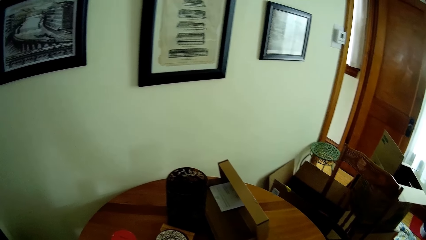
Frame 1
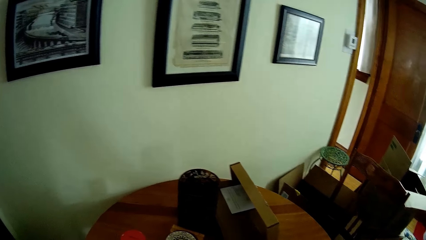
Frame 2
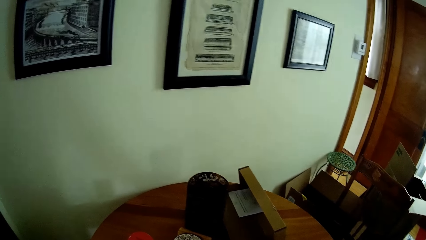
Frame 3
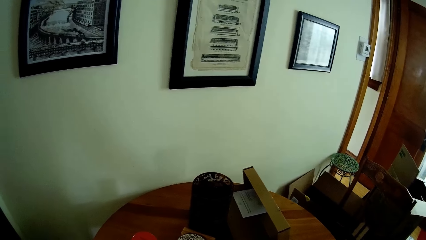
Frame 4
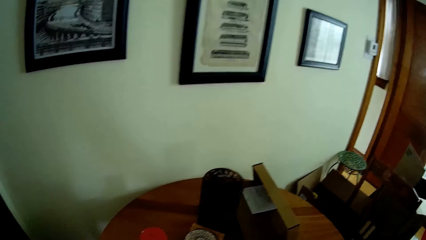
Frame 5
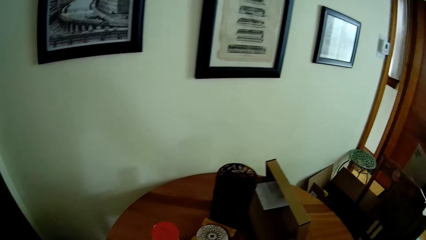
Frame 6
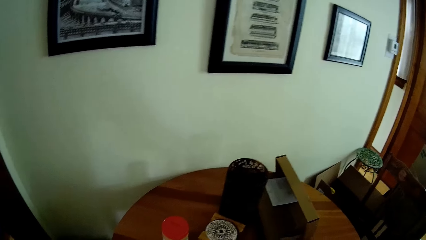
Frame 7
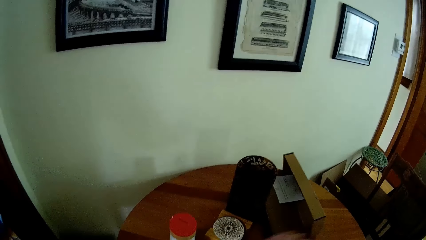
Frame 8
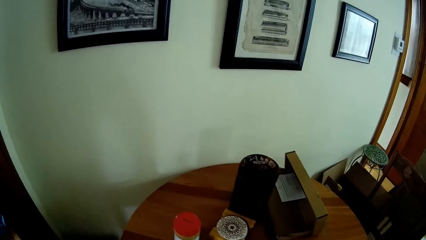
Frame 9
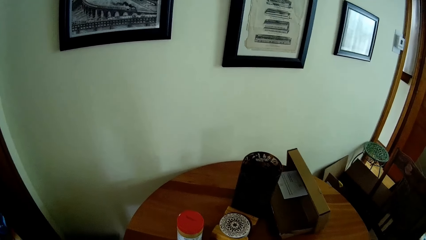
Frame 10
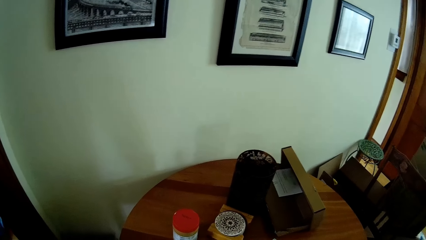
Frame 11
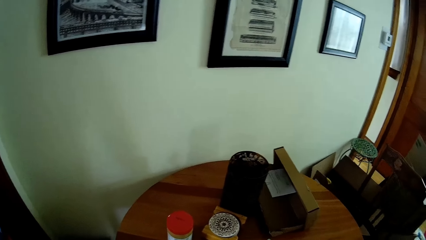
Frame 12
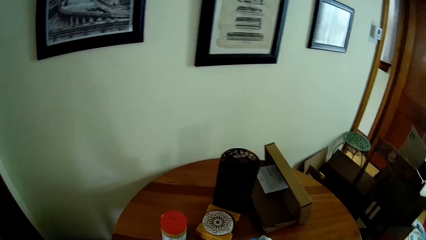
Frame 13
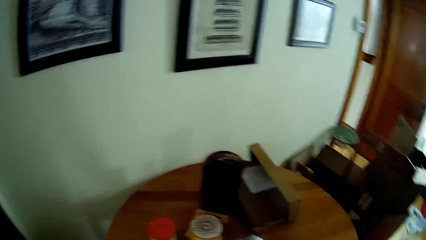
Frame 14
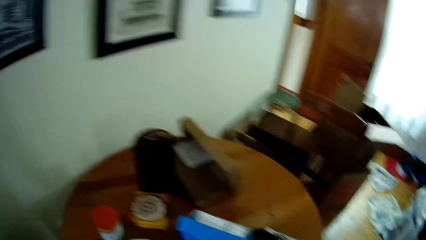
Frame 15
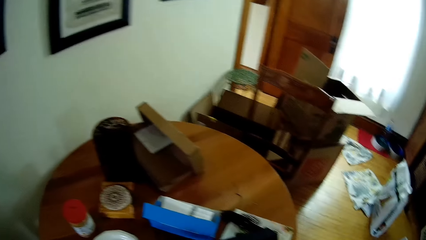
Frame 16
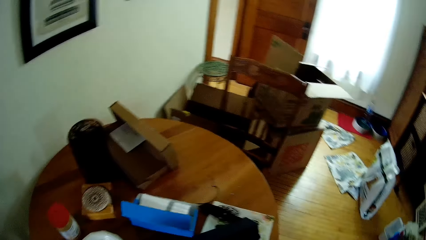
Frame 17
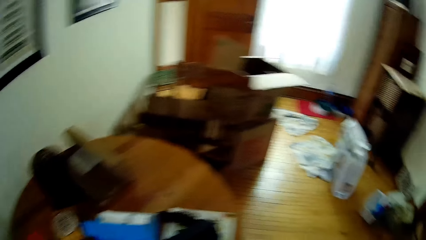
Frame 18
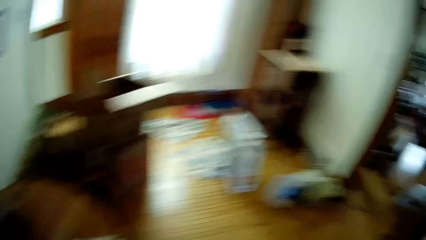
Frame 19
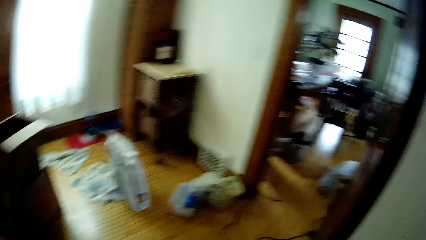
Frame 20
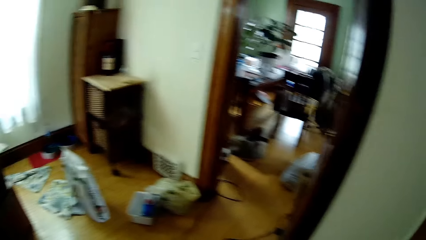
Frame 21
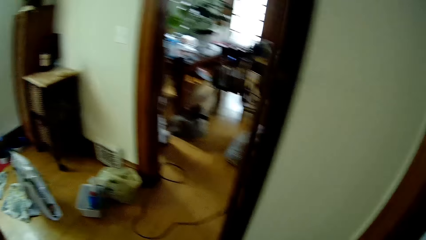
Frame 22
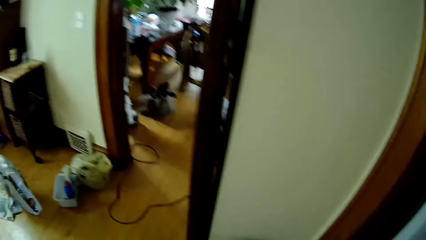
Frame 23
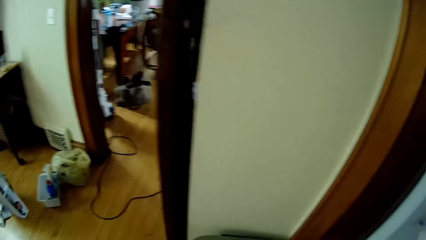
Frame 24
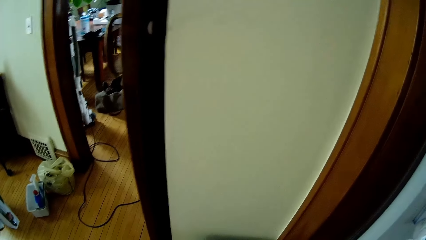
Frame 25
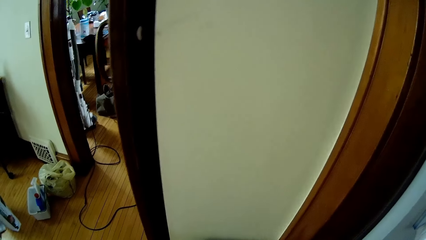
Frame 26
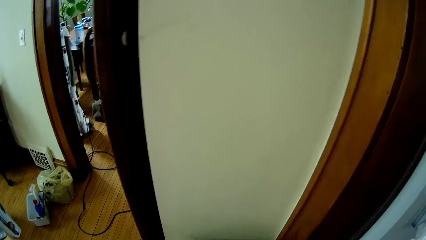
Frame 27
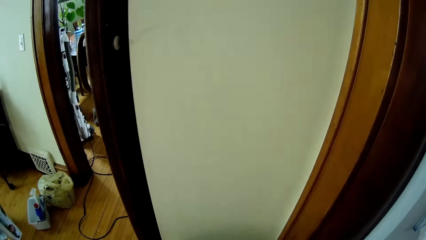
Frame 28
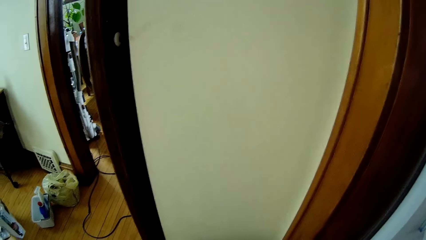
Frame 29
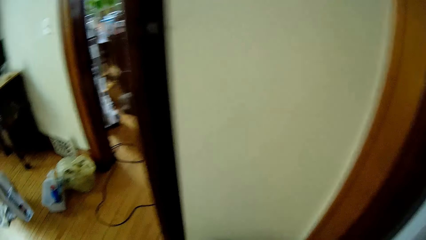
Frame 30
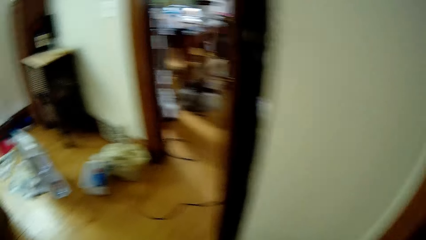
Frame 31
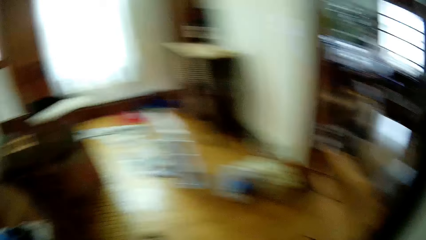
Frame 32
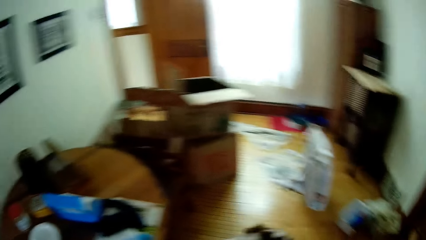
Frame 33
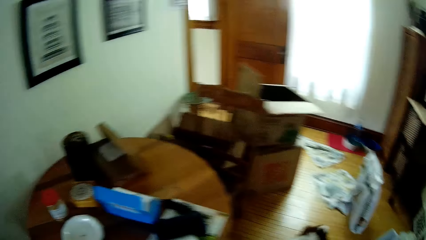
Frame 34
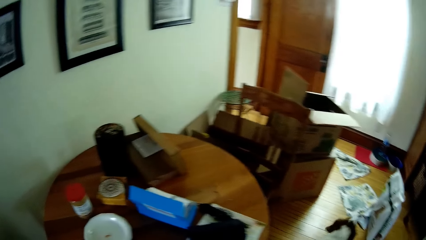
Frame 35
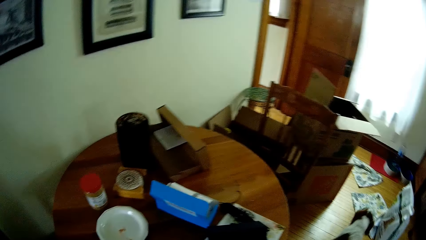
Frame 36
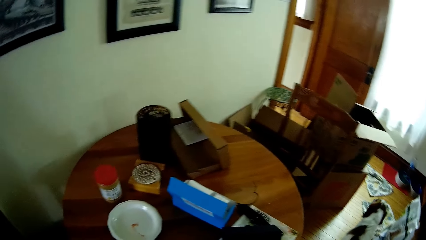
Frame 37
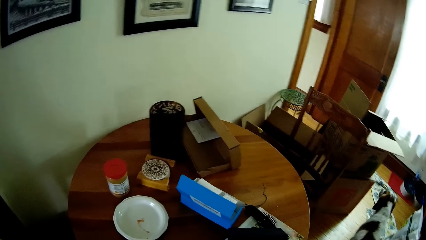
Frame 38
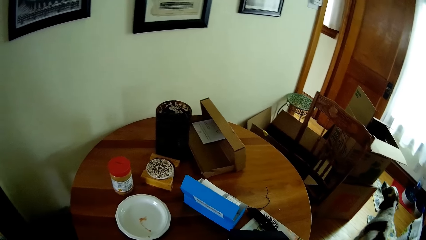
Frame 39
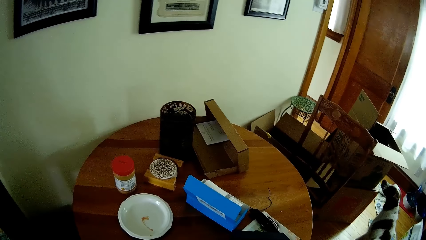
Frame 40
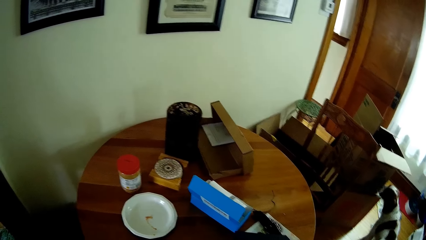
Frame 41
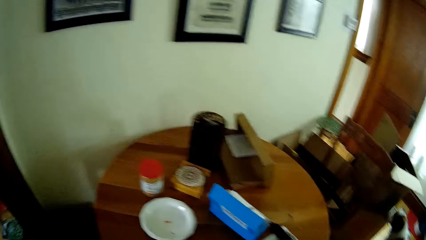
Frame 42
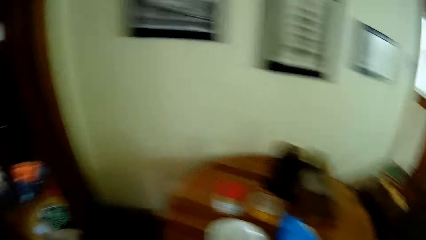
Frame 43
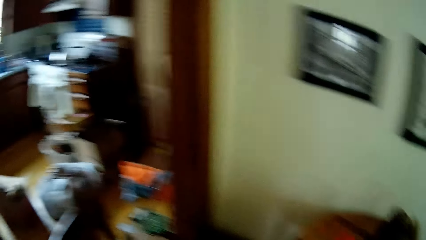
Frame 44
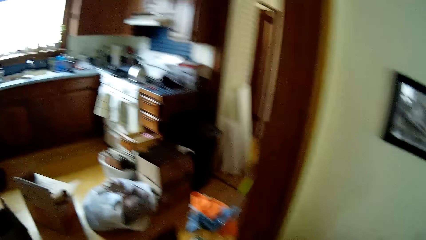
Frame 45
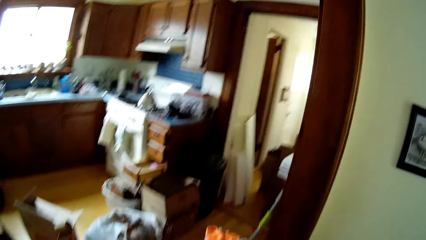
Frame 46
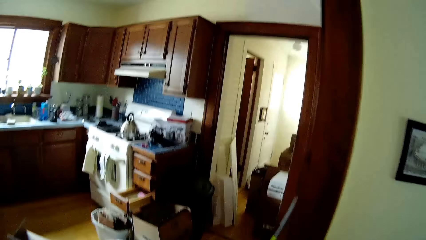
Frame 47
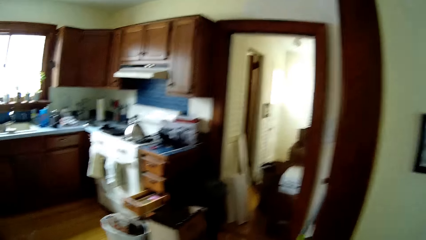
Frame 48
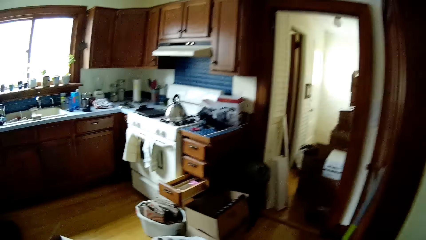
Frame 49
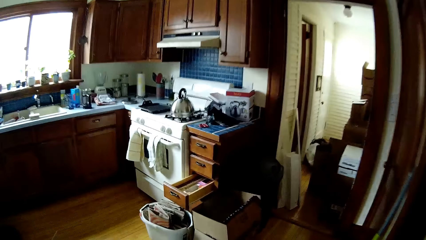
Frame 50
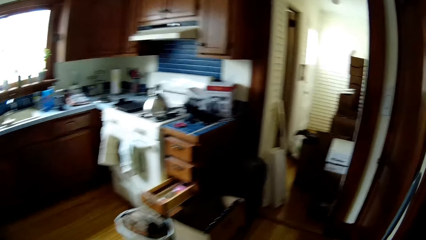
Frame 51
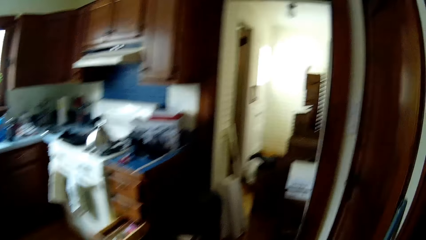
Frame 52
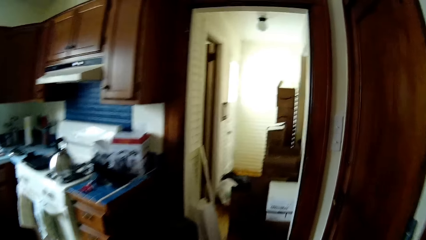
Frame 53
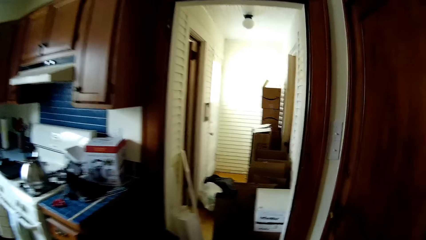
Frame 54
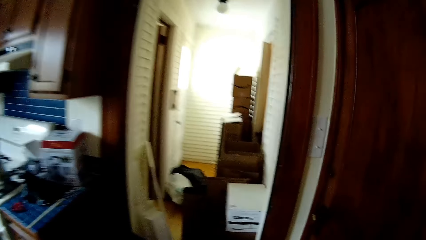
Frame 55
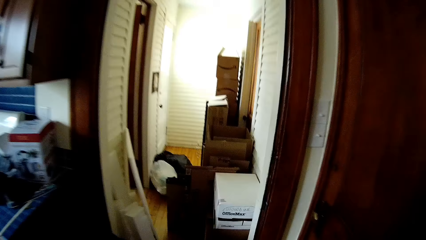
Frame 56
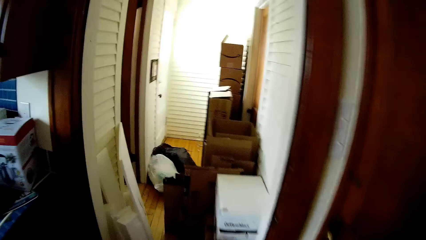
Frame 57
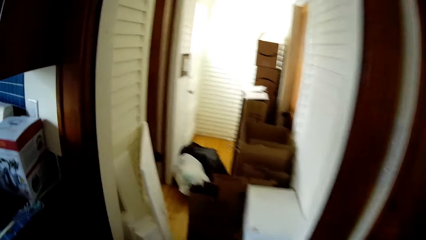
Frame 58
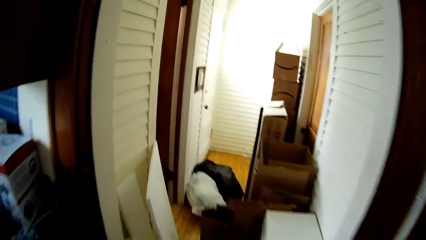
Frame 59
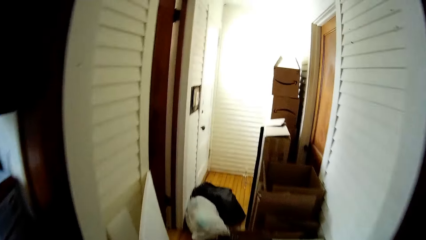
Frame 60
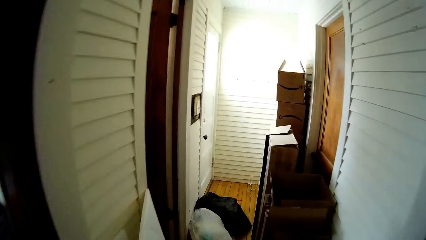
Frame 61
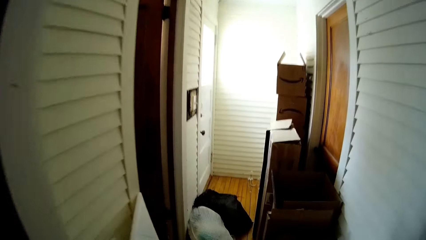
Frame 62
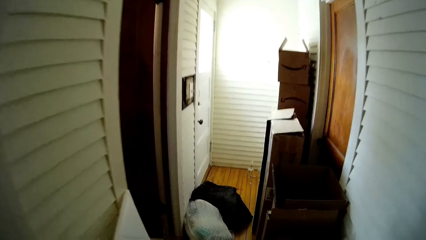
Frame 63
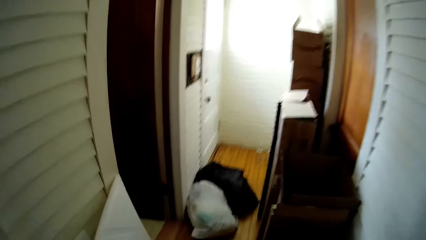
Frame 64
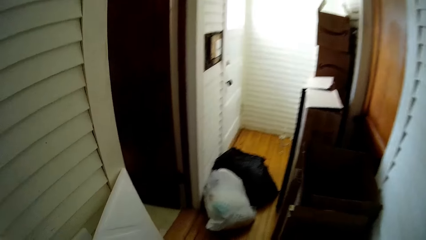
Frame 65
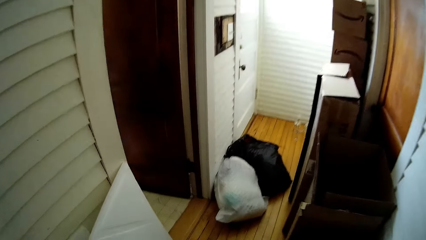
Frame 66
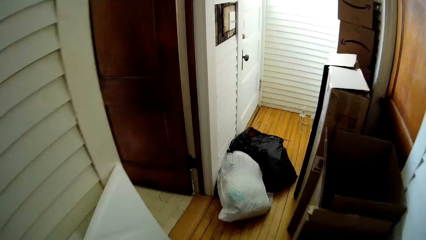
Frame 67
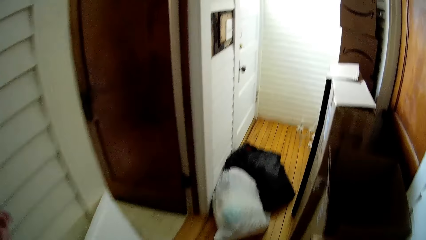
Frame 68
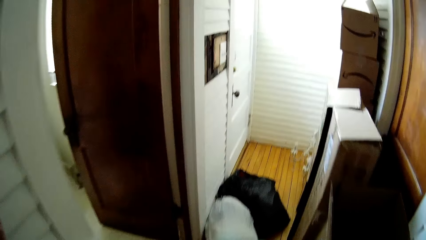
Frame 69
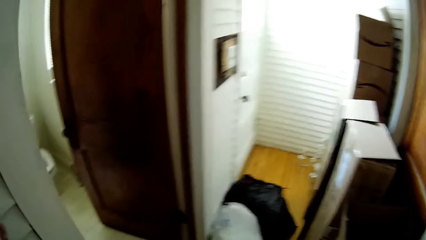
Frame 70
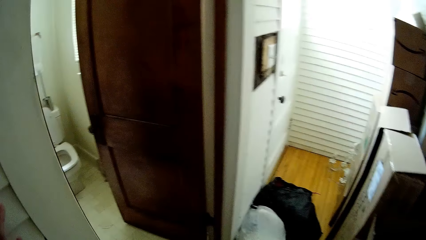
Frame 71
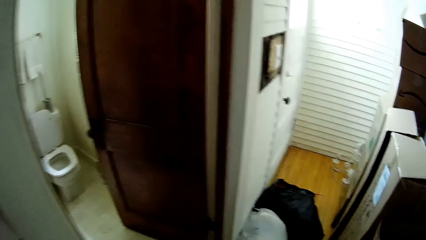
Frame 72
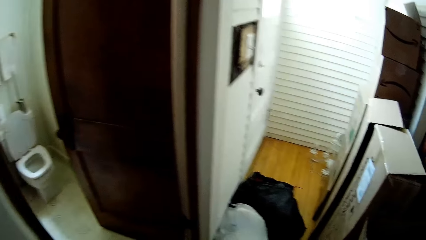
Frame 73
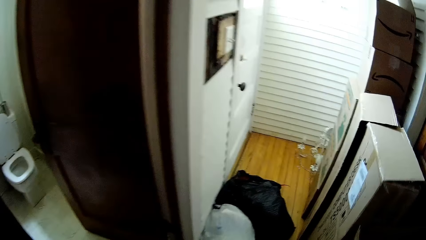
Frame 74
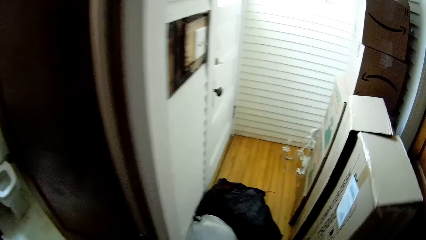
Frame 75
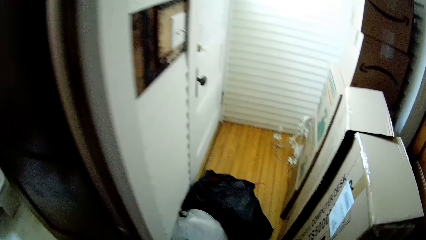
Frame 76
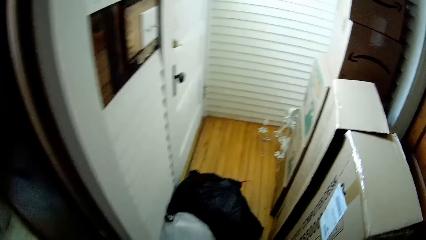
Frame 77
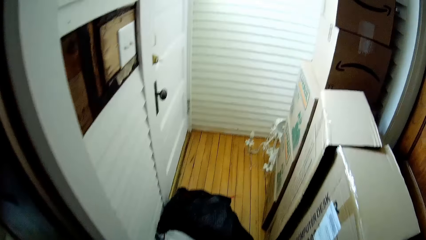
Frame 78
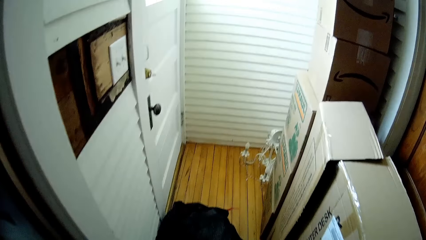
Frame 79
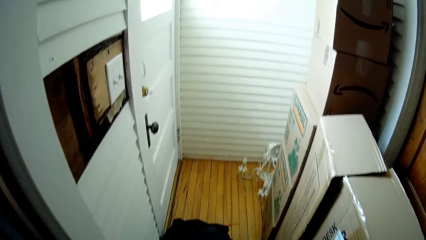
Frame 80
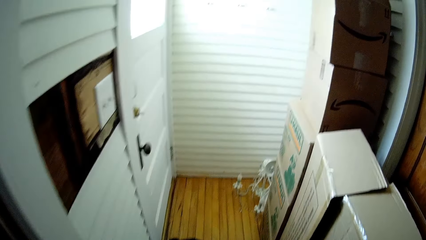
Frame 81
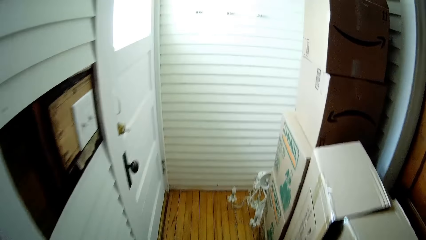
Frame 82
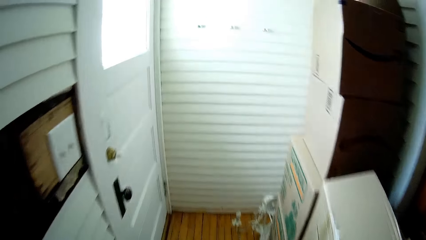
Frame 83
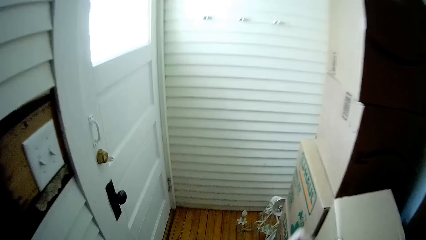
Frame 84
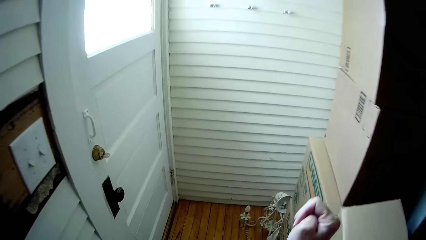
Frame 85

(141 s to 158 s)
The camera wearer moves the right hand. They look around. They walk into the kitchen from the foyer. They walk into a corridor from the kitchen. They touch the wall with the left hand.
